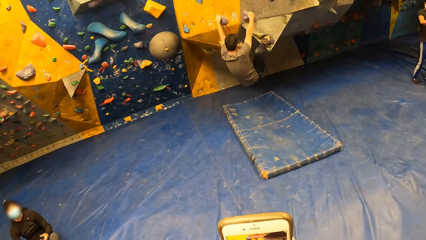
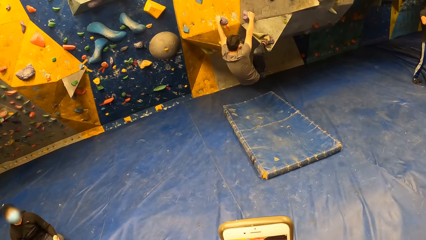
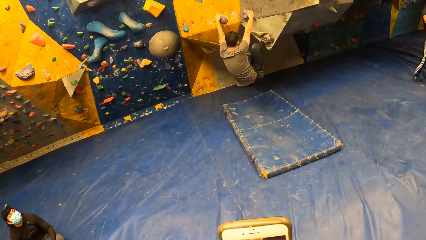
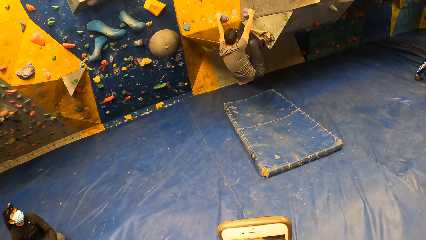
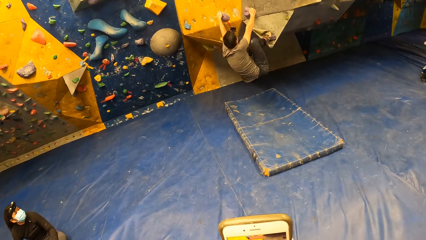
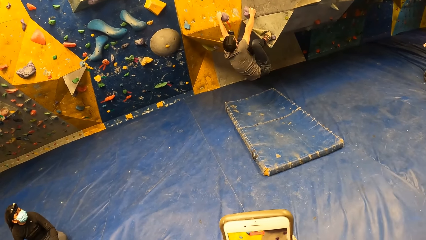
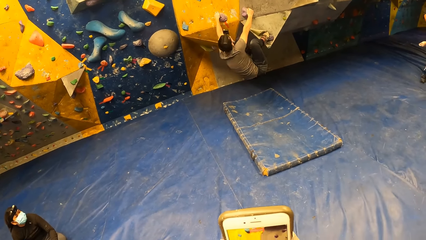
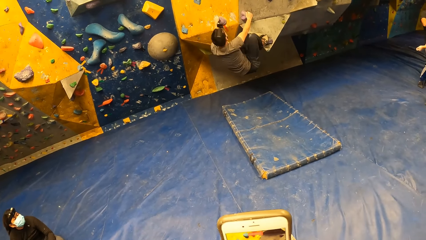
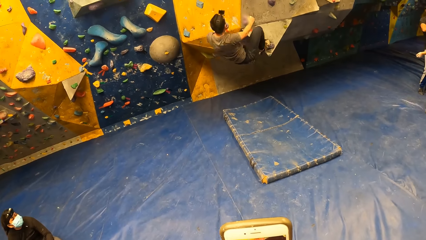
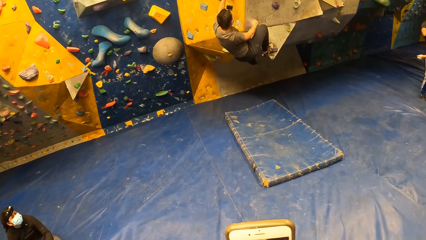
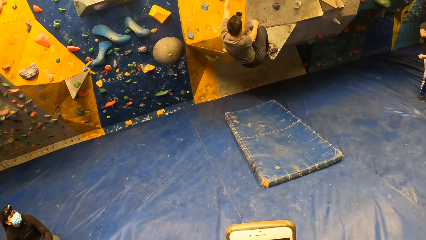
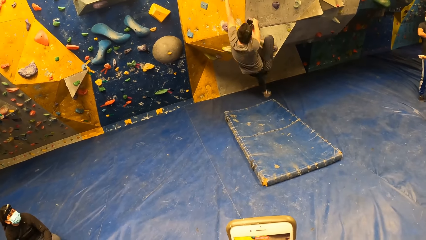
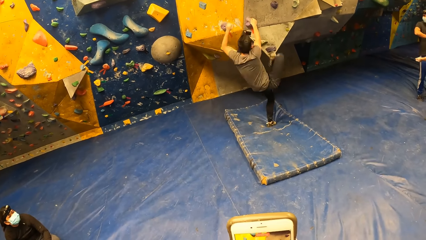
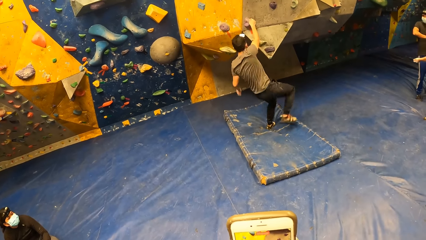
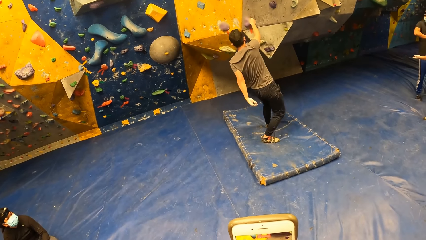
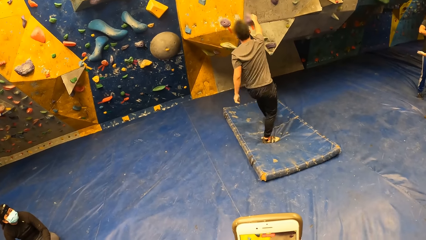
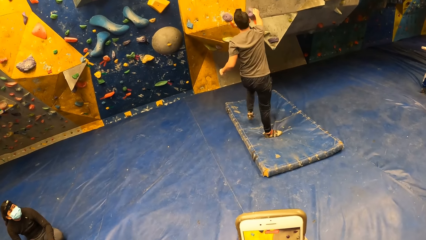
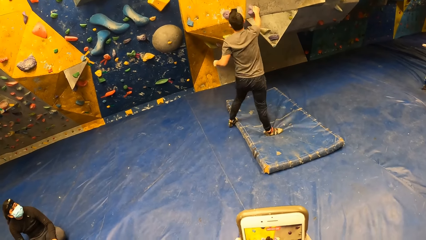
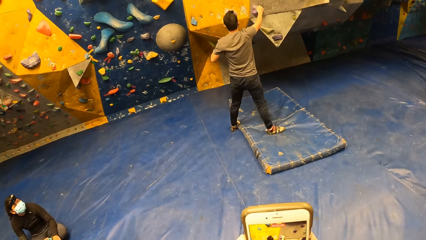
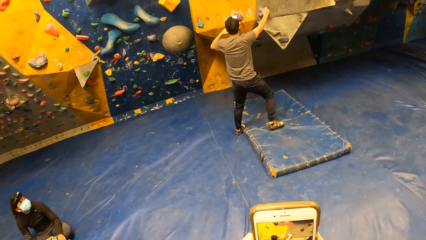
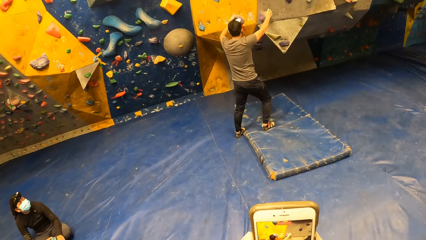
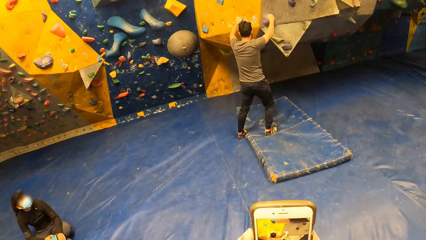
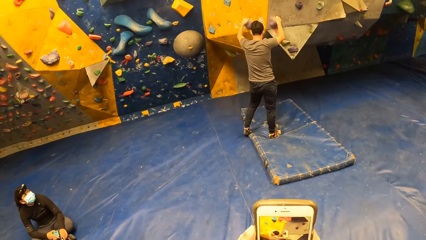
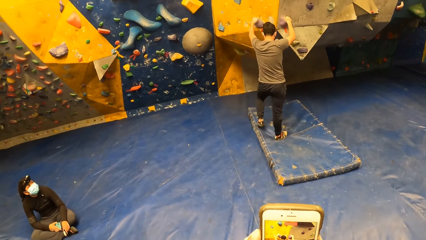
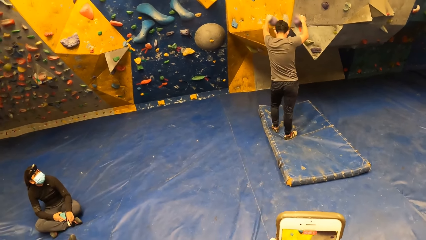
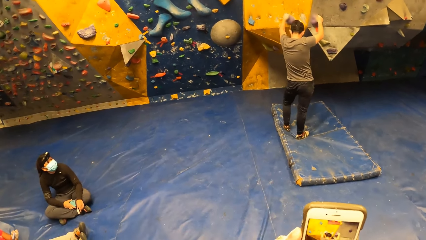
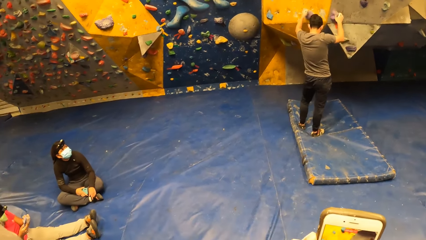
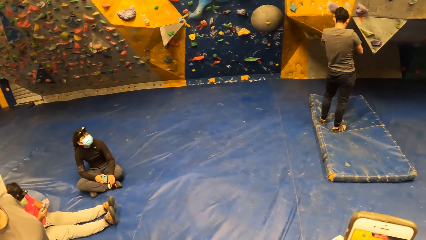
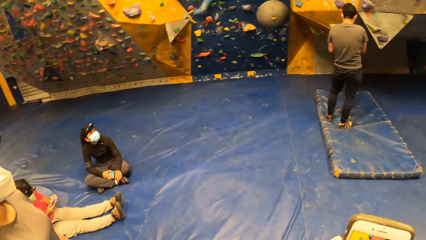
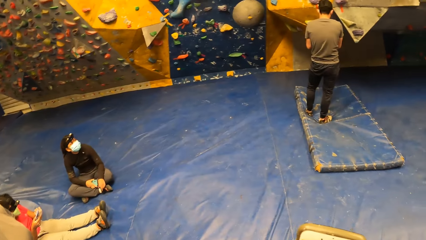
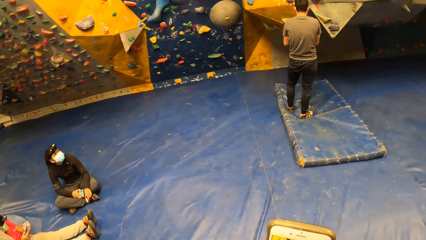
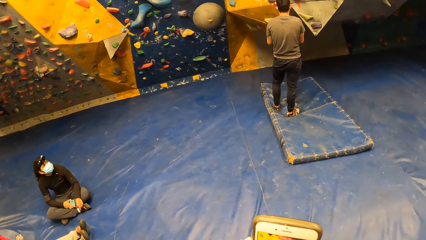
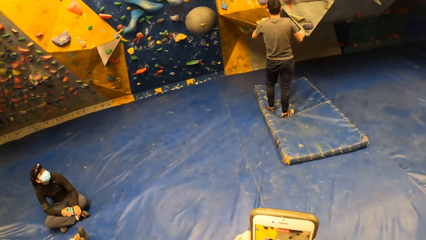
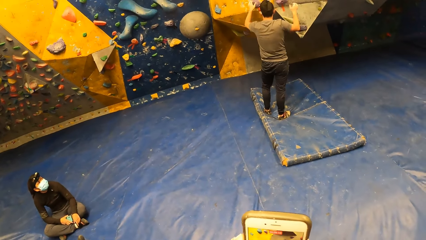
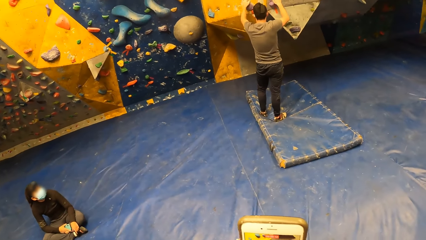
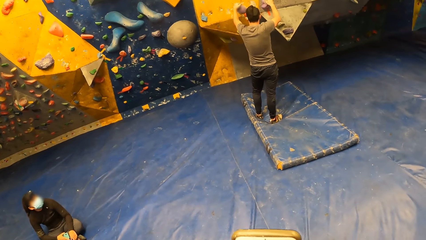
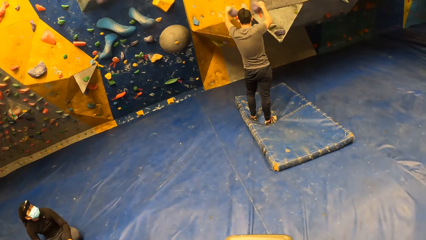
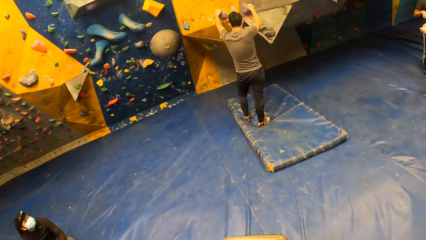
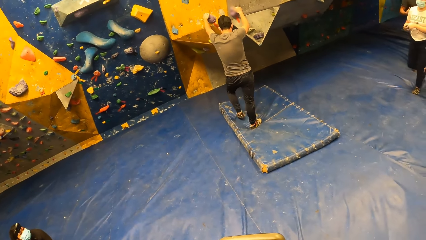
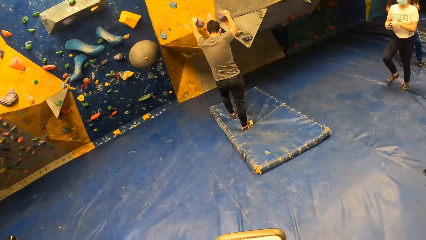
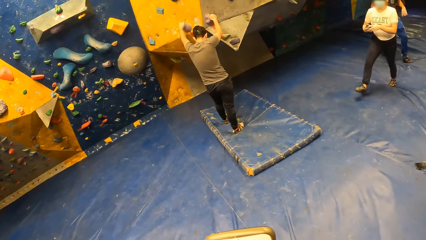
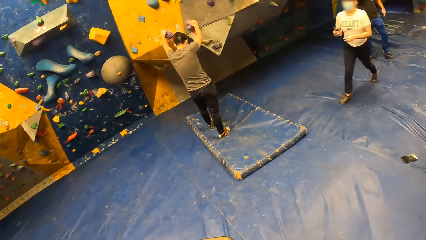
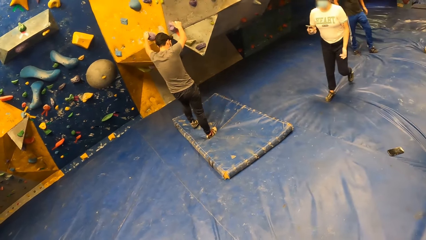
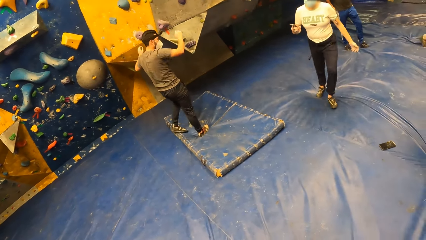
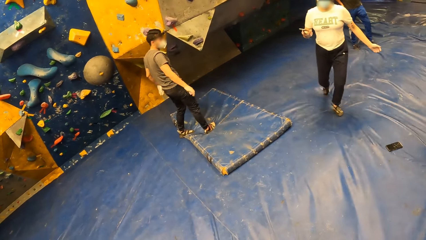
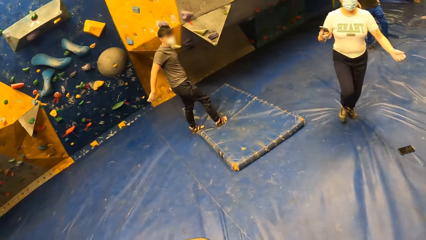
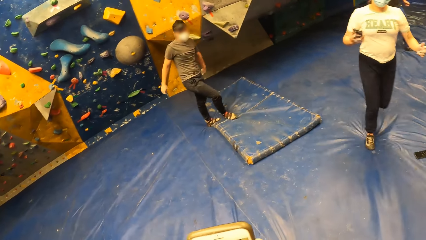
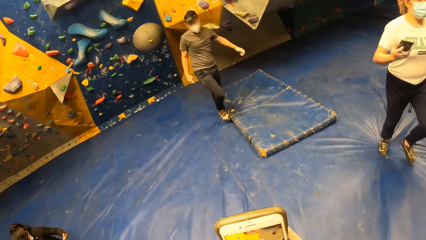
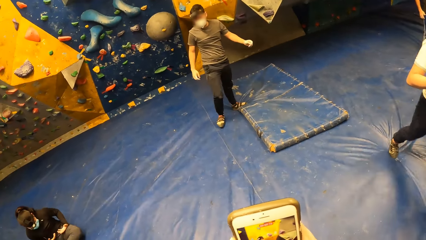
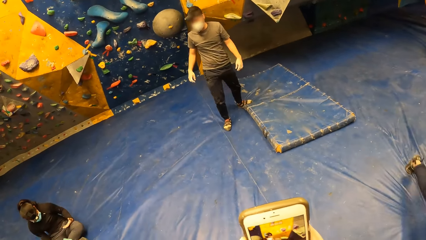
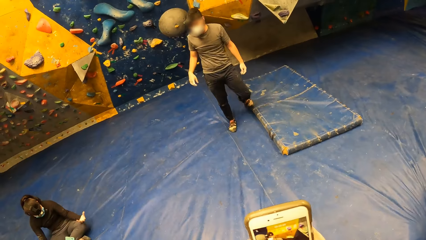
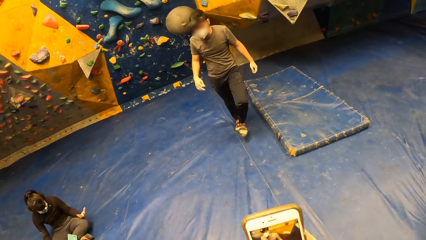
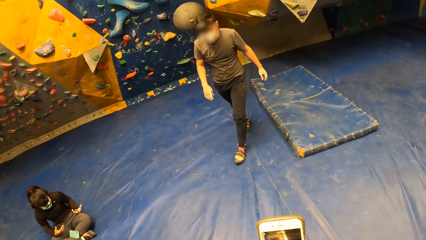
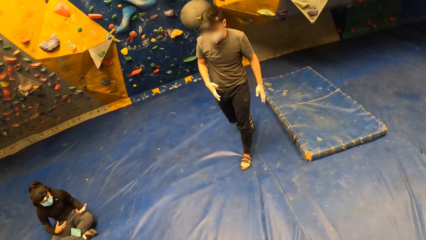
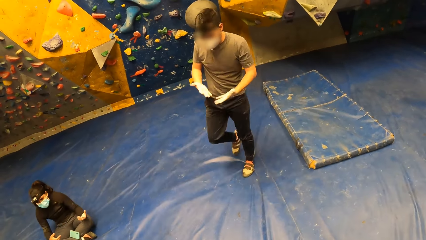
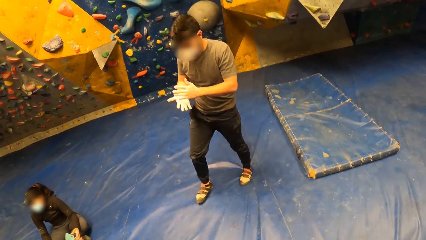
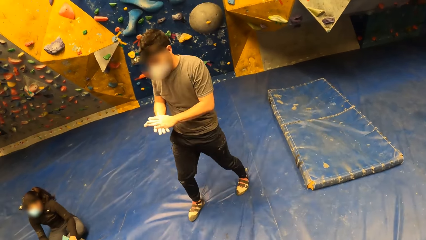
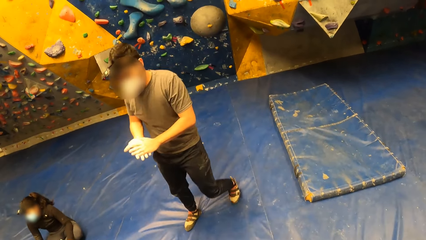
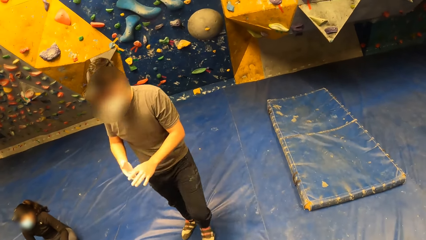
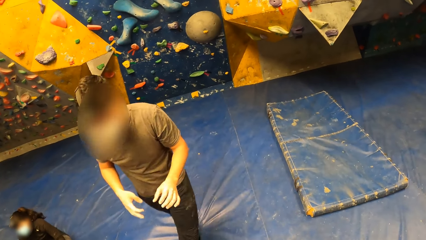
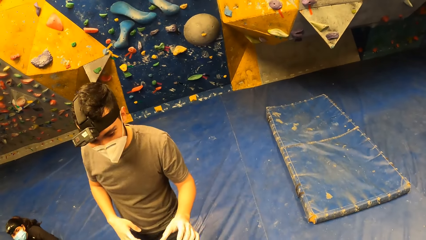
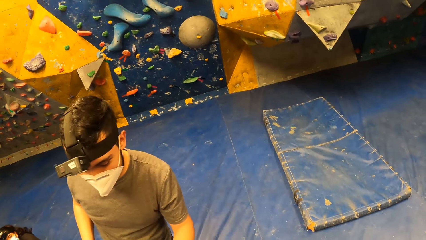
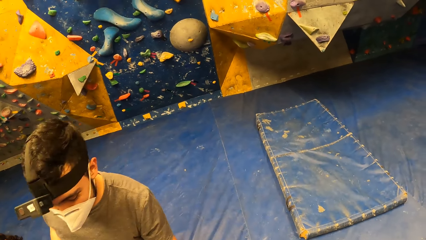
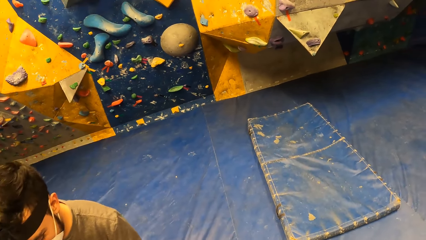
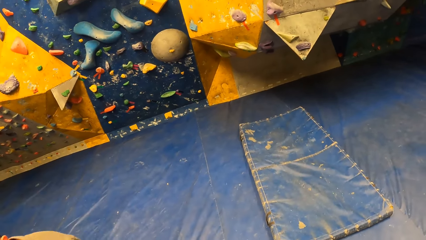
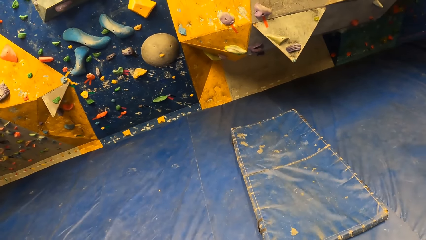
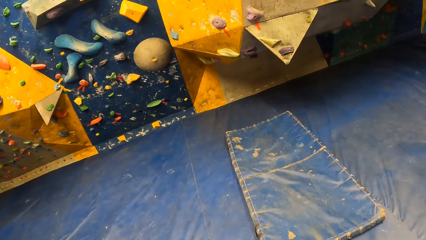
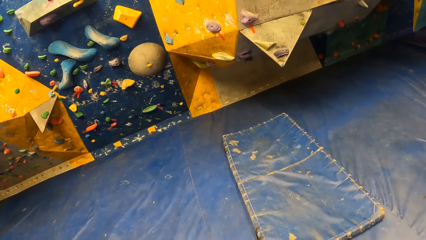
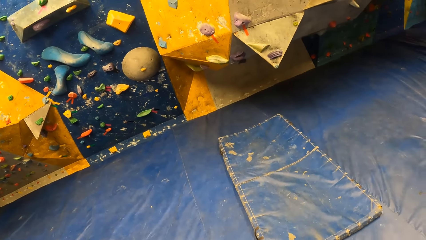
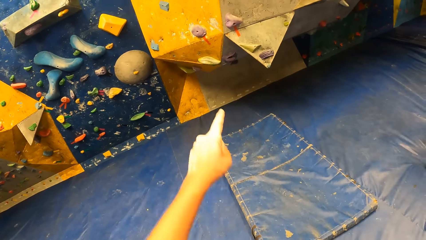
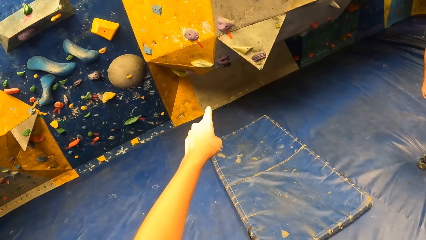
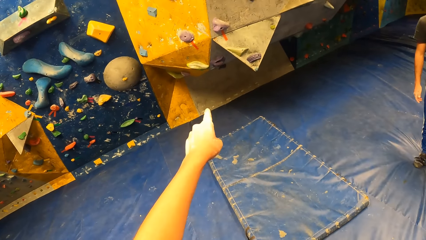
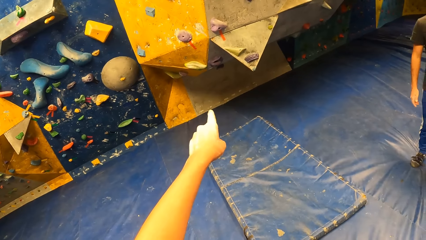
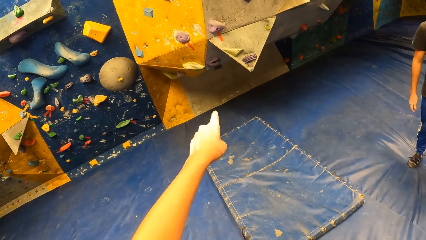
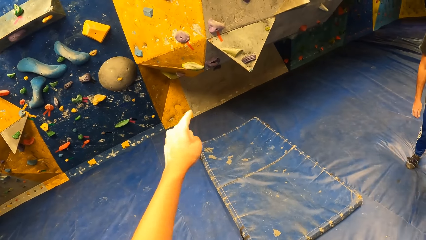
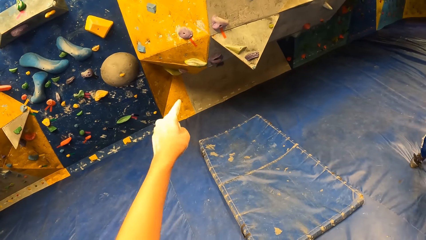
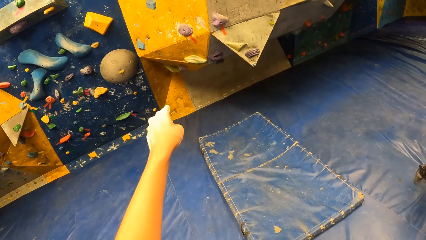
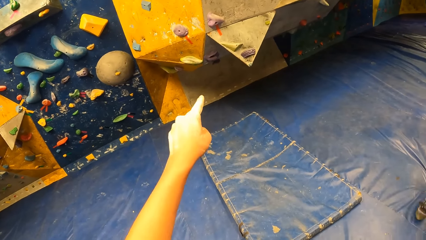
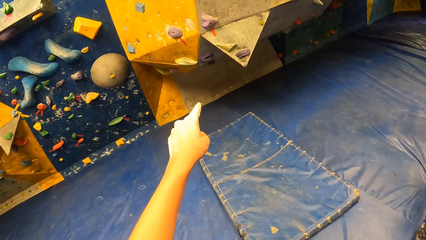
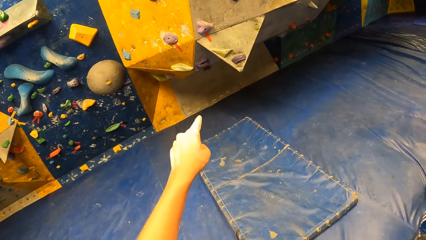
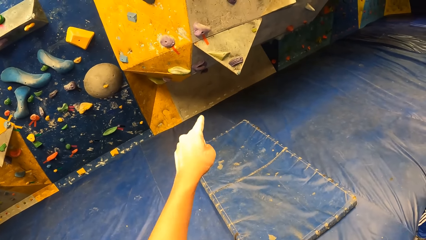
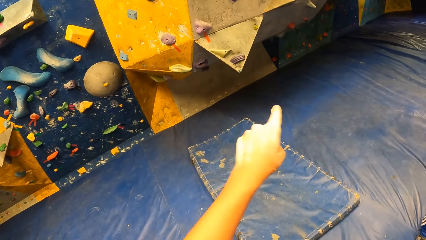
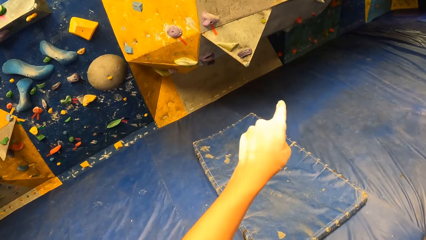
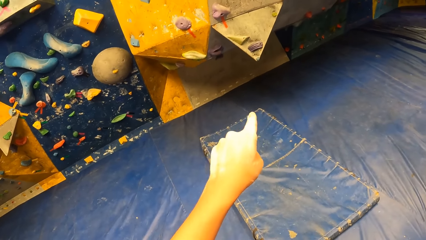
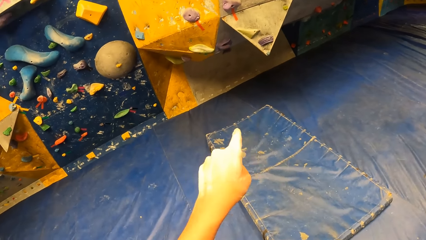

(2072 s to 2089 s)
The man walks around and rubs both hands against each other. The camera wearer points around.
